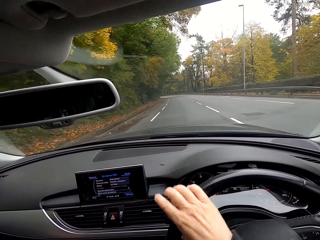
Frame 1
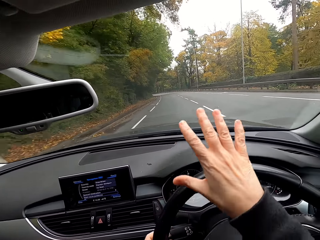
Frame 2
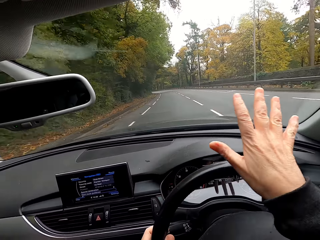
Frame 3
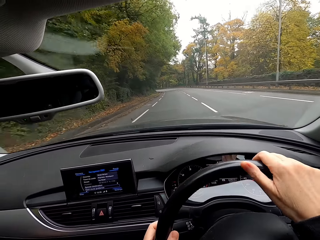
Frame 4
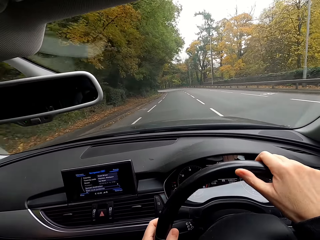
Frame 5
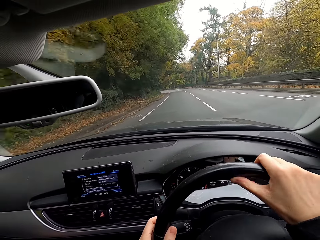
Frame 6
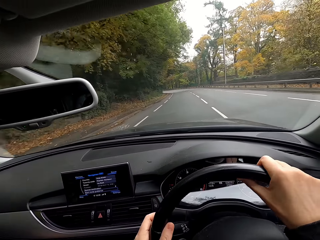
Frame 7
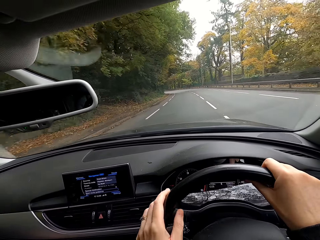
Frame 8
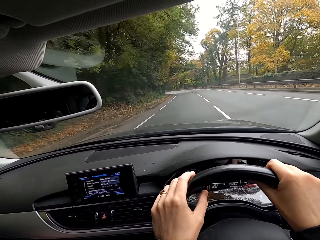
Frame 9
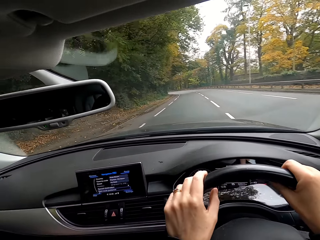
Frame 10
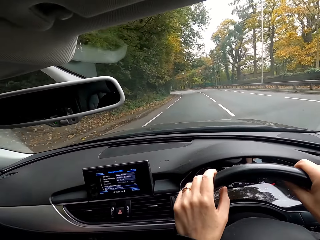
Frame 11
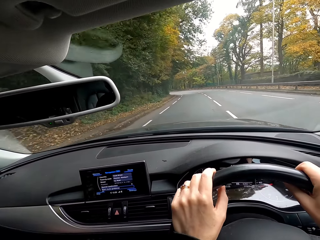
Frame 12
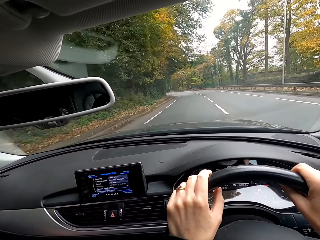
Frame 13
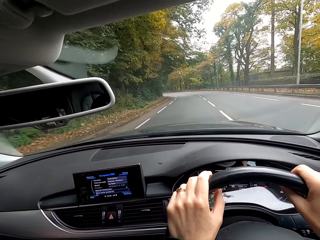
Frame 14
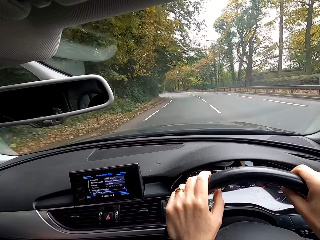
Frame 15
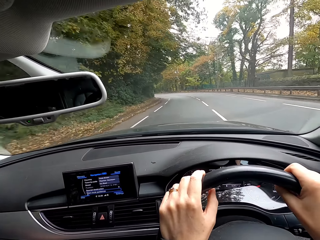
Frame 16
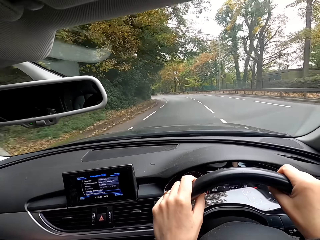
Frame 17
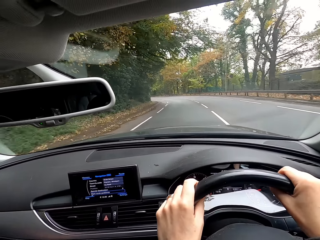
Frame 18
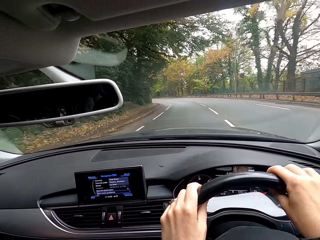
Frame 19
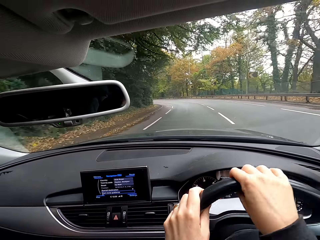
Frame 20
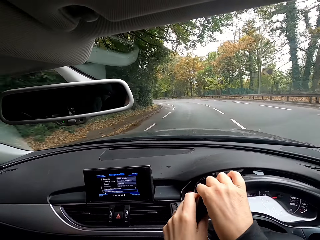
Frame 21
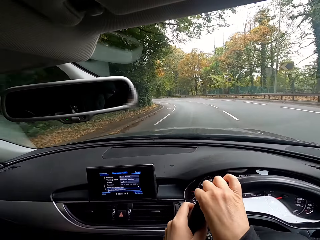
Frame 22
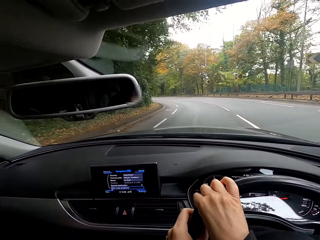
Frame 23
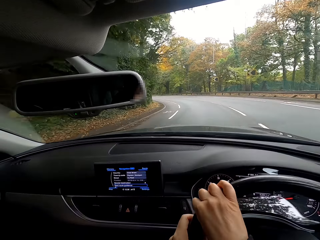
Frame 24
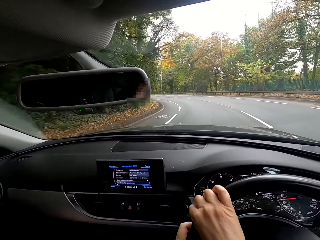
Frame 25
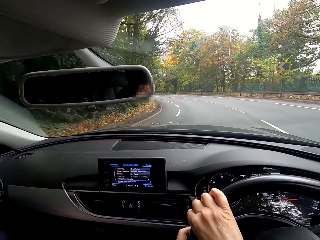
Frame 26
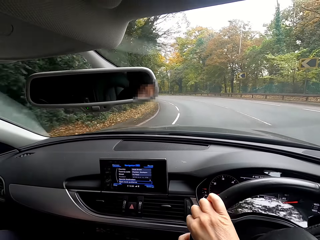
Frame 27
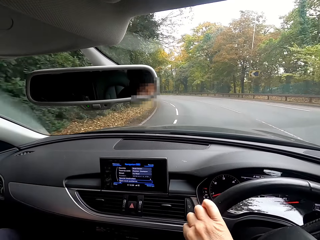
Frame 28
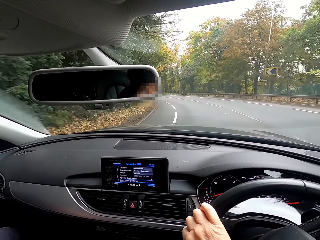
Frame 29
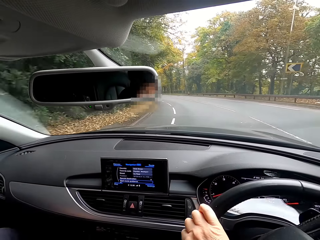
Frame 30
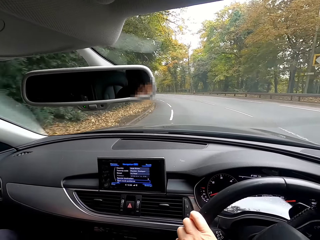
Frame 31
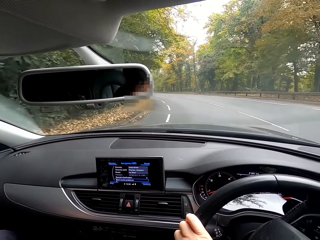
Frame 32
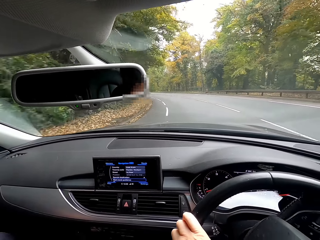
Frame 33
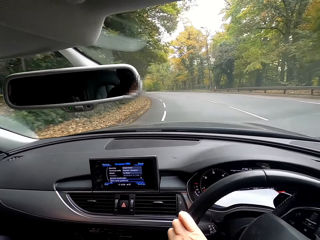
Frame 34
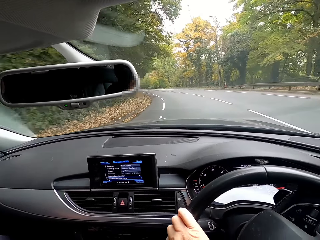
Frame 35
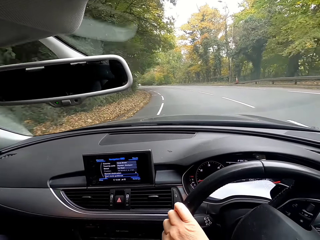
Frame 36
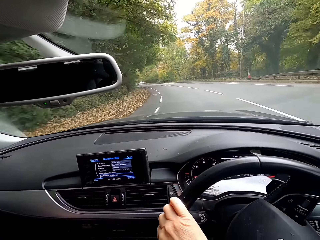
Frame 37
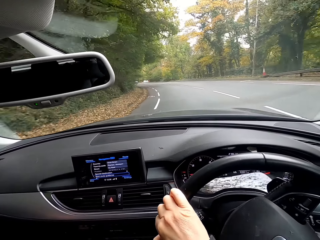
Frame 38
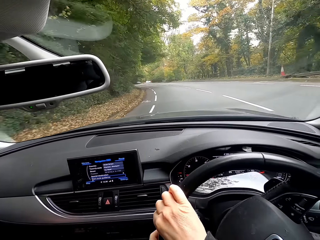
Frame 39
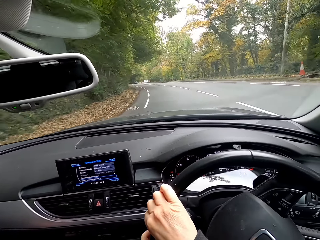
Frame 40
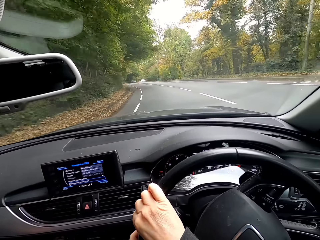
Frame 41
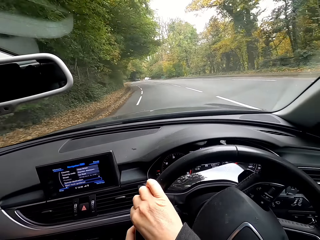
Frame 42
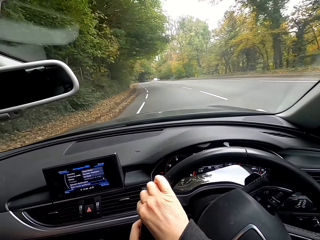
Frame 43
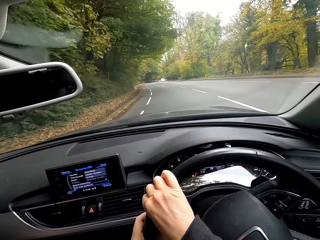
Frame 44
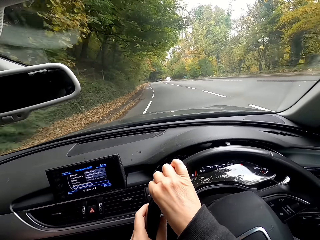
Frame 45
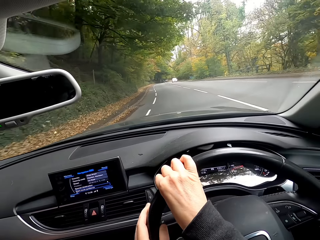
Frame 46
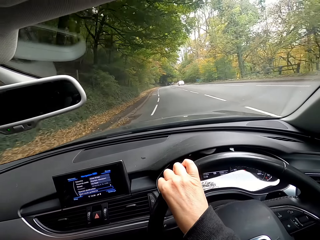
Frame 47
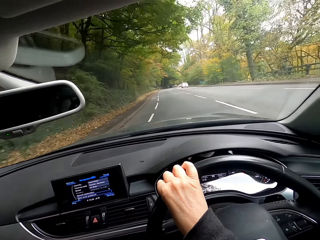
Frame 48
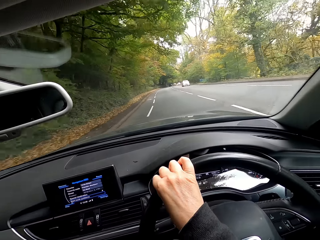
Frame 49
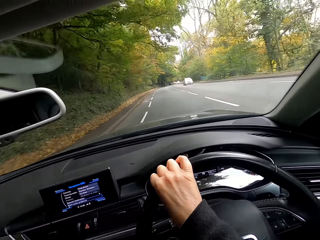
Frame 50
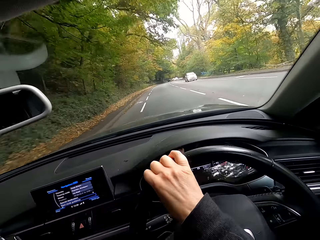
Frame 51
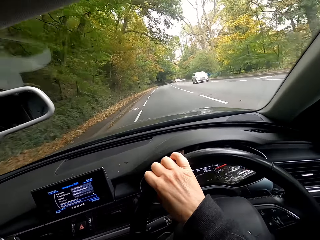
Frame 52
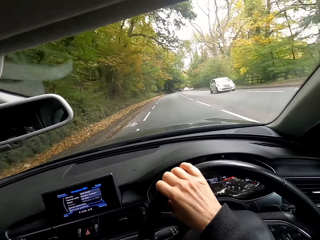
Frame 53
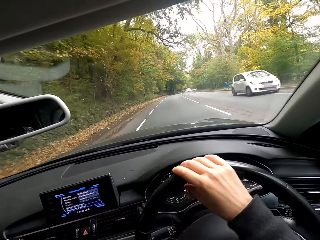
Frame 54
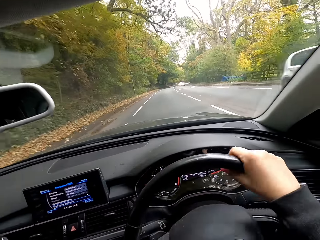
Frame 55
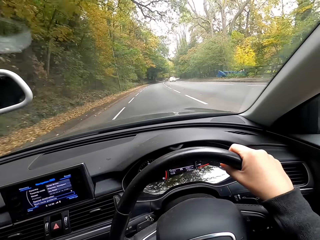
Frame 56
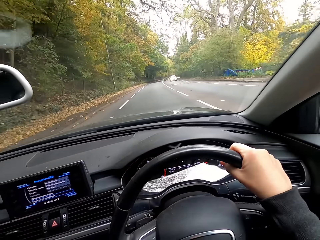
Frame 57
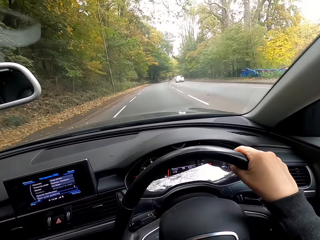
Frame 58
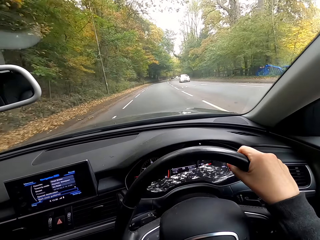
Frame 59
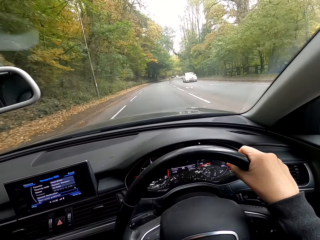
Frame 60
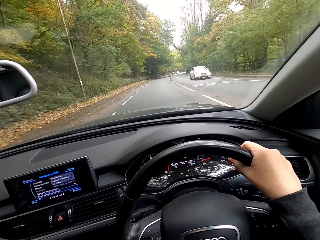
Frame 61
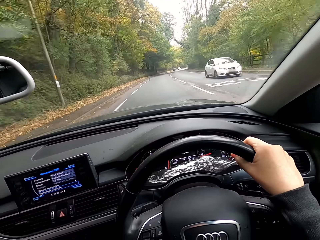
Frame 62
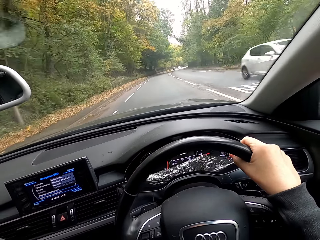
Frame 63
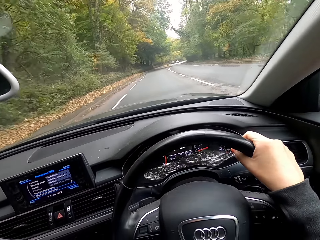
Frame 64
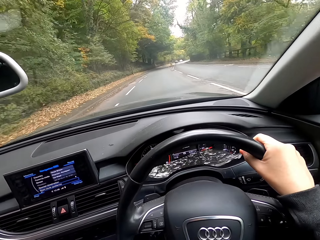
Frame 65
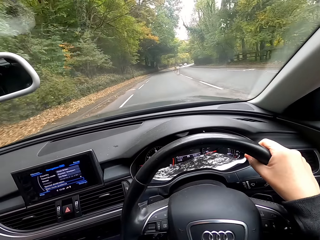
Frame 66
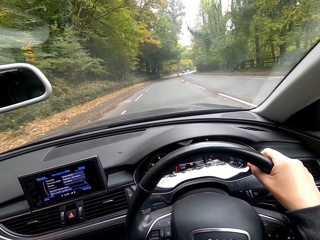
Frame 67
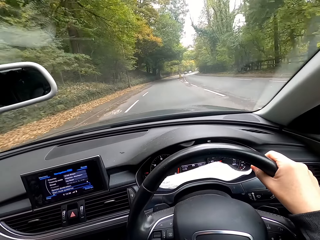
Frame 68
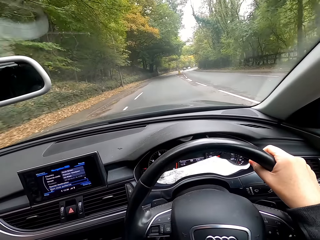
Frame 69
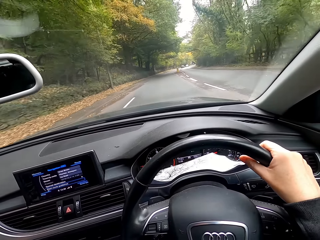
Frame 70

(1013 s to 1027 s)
The camera wearer drives the car on the road with his right hand on the steering wheel.

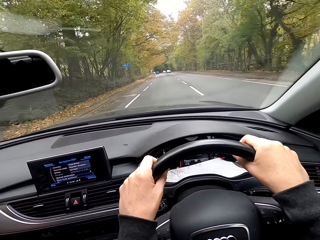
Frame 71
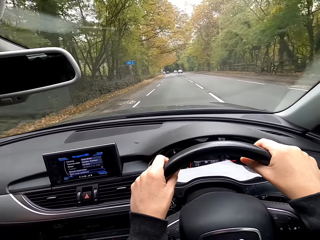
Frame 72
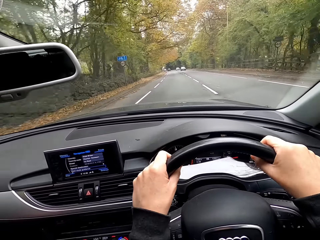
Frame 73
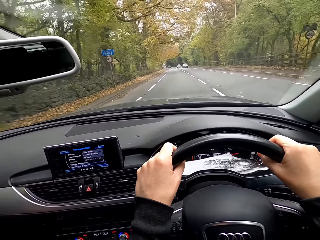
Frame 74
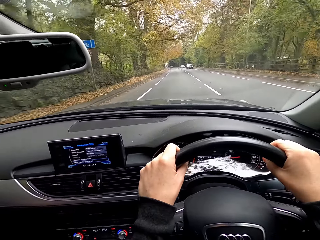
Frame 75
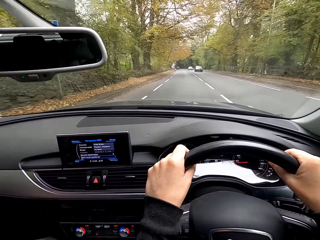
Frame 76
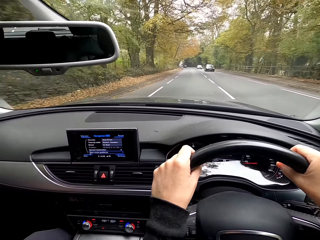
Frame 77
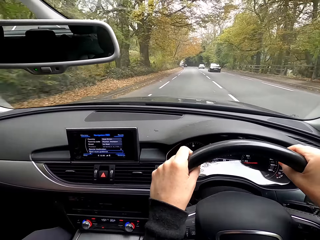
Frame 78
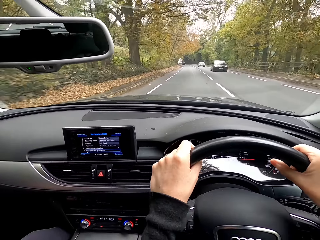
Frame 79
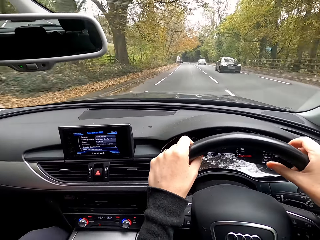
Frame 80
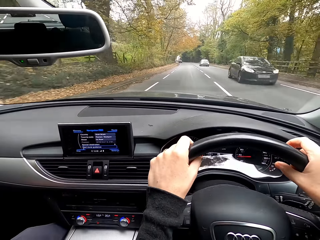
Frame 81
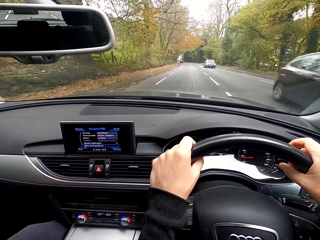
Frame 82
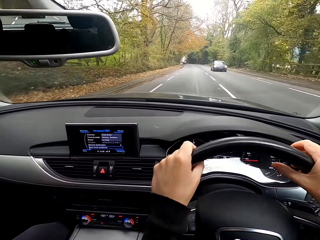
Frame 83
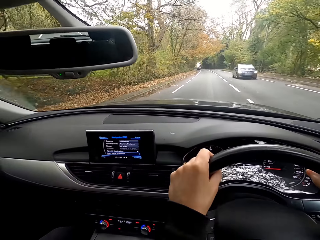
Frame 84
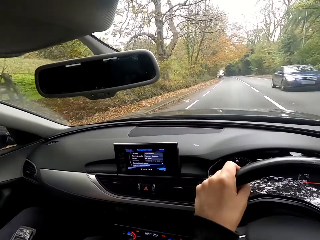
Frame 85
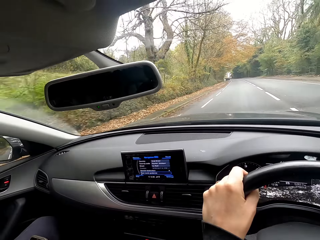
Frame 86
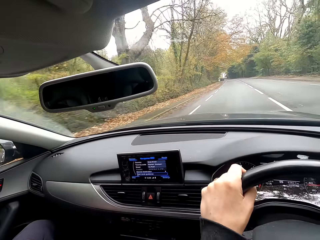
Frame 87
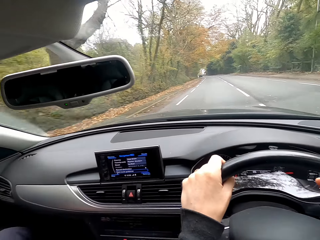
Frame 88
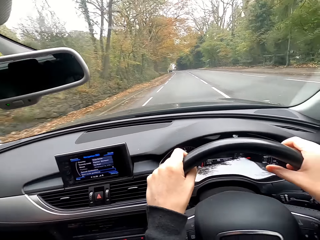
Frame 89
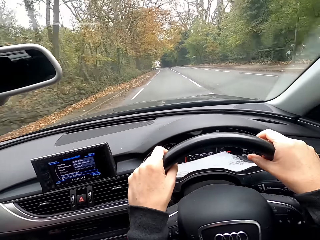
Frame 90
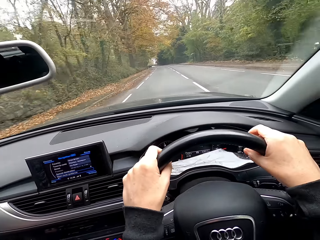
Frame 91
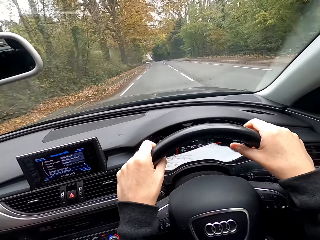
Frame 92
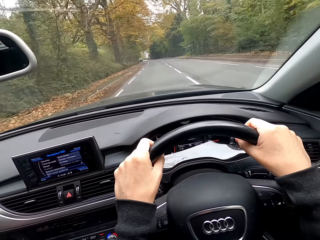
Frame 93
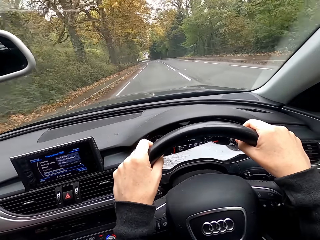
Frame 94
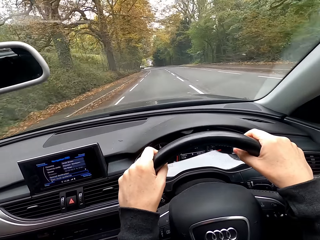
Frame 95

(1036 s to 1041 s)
The camera wearer drives the car on the road with both hands on the steering wheel.
